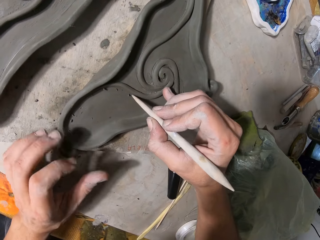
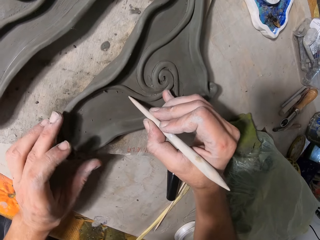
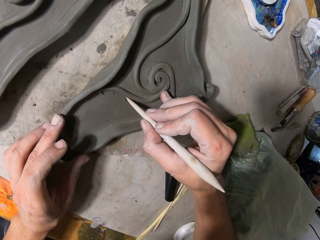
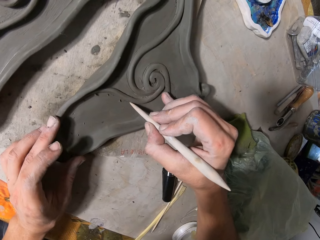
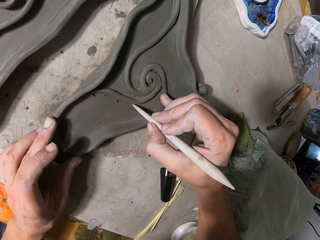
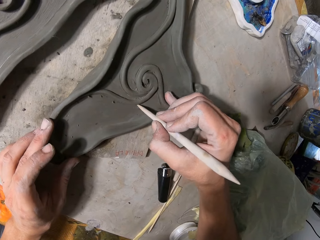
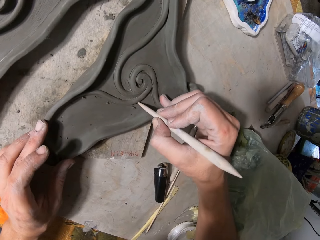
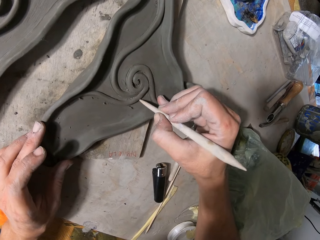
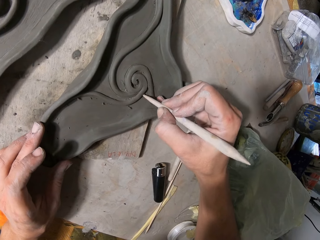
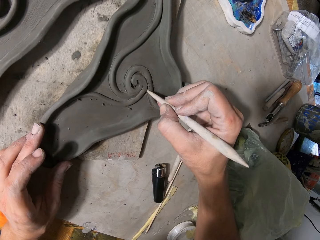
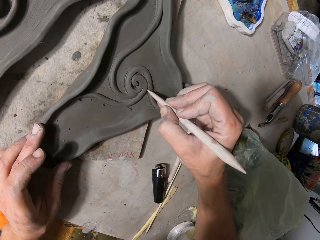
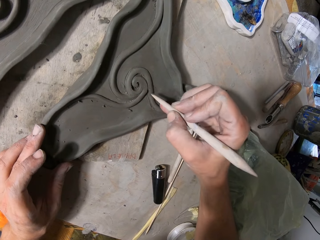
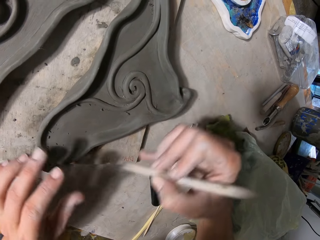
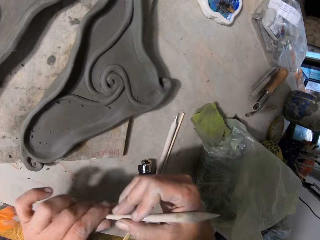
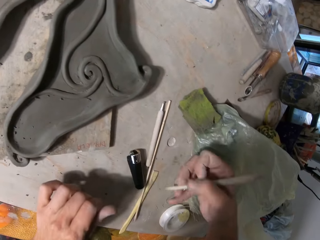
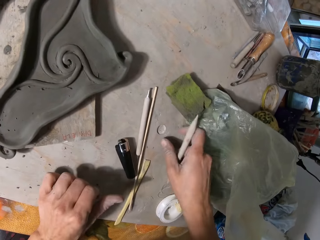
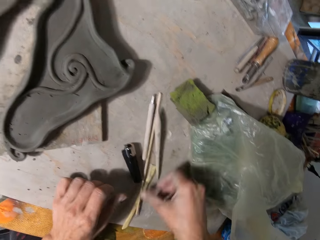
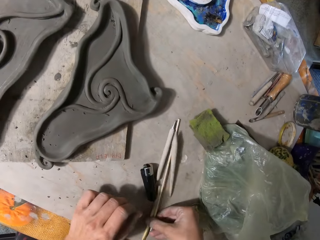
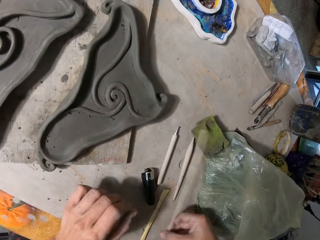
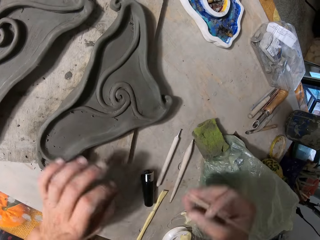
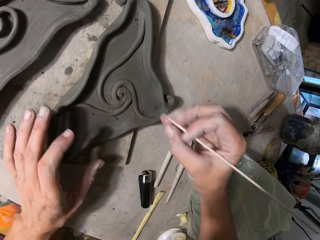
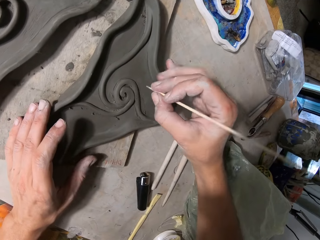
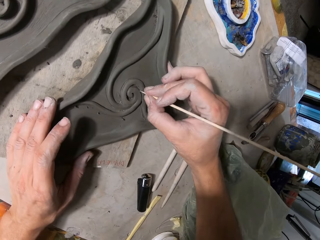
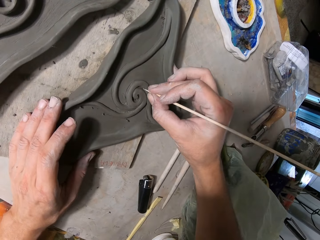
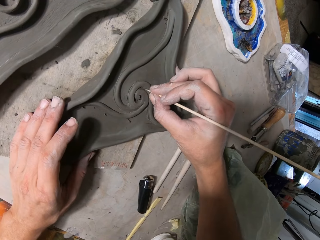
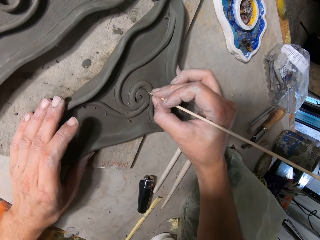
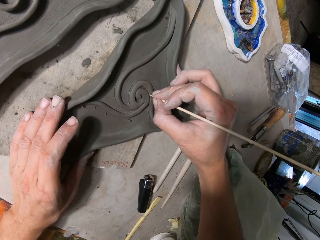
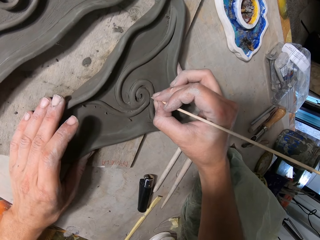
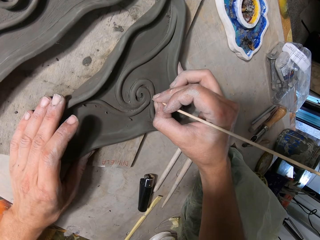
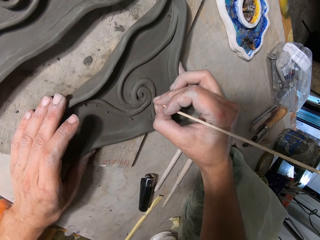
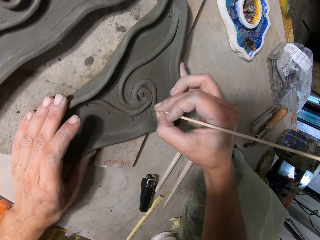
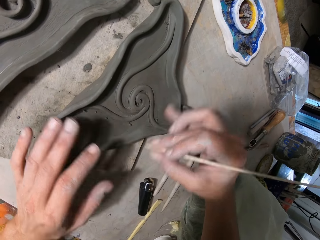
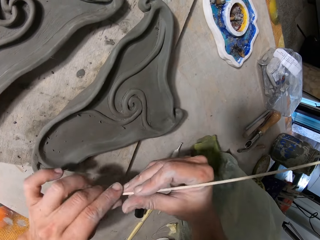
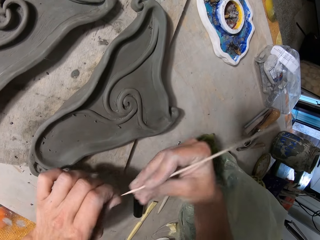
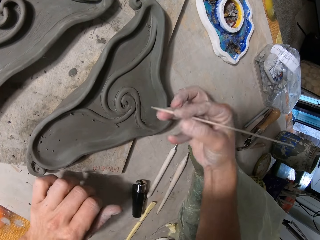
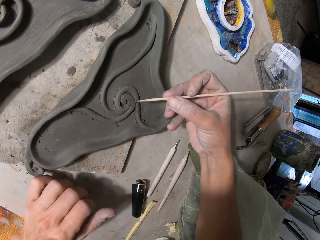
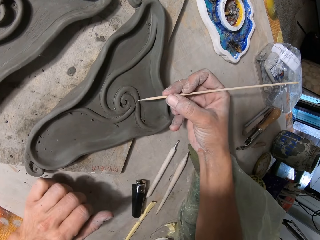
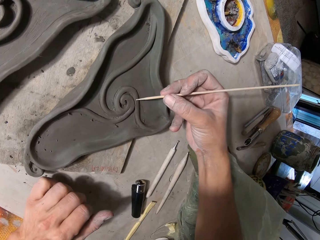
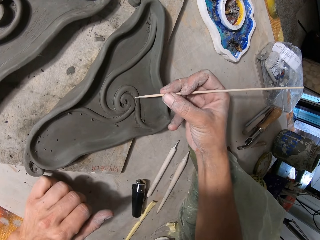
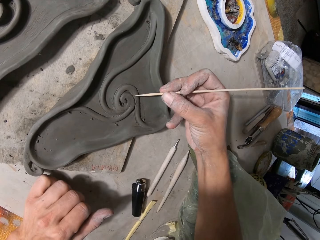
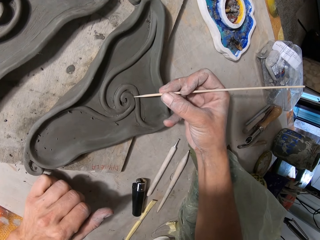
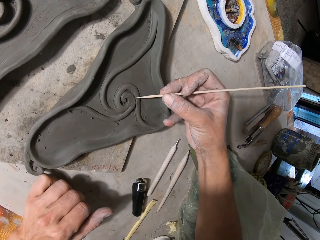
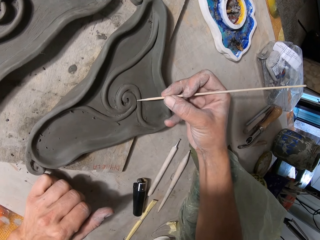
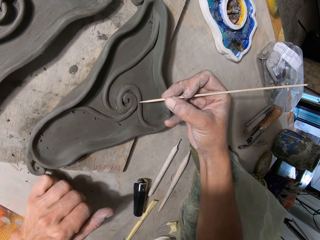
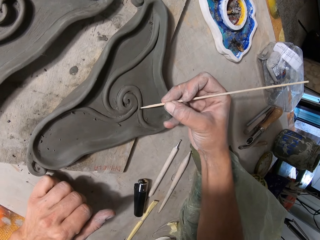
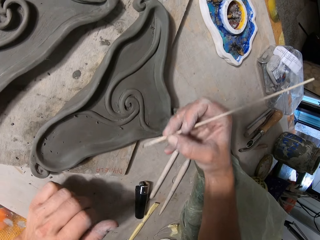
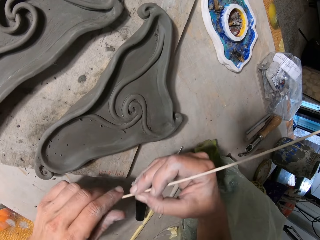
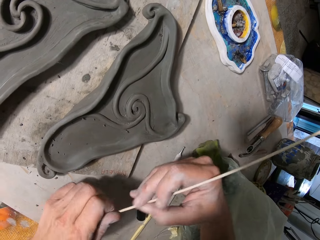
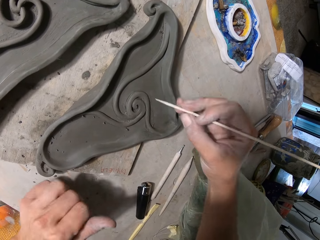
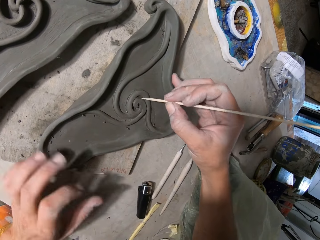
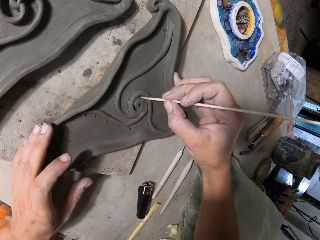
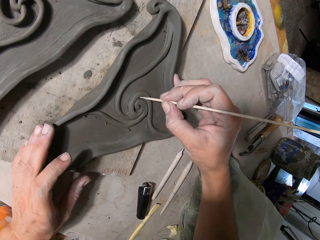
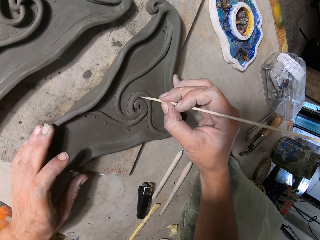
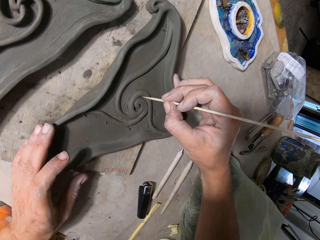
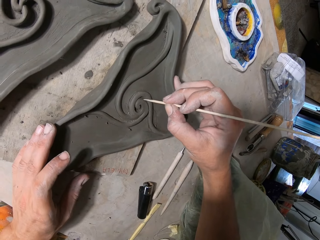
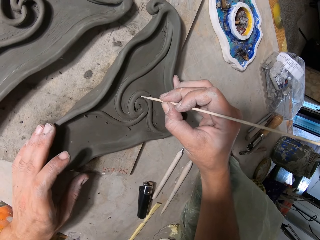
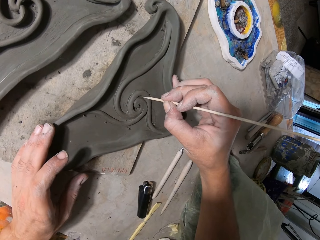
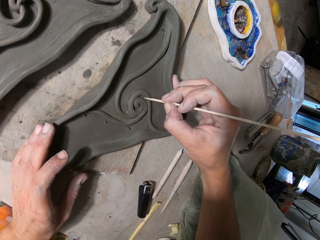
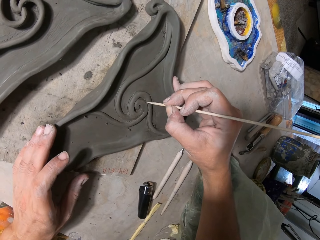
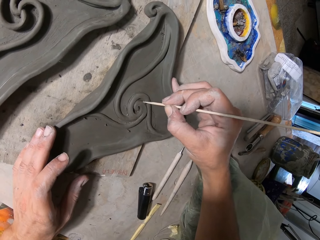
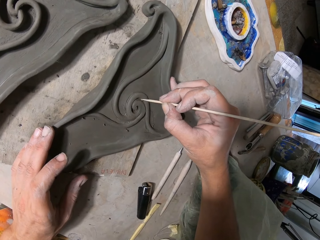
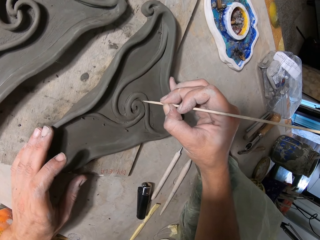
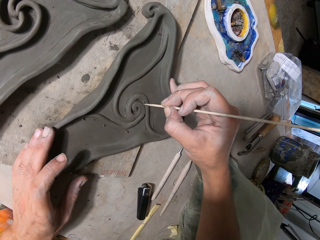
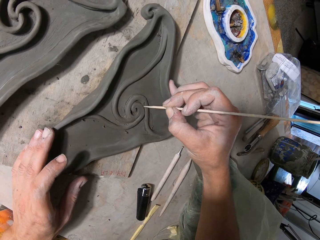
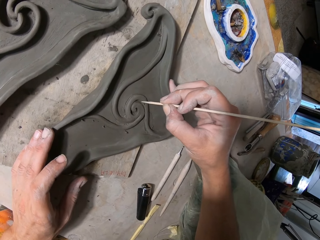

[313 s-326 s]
The camera wearer wipes the Sgraffito tool. He draws on the pottery. He wipes the Sgraffito tool. He drops the wooden stick or Sgraffito tool on the table with his right hand. He picks up a wooden stick from the table with his right hand. He designs the clay mould or pottery on the table board with the wooden stick in his right hand. He cleans the tip of the wooden stick with his left hand. He draws on the pottery. He wipes the stick. He draws on the pottery.

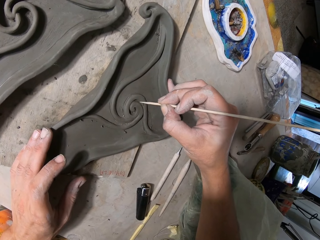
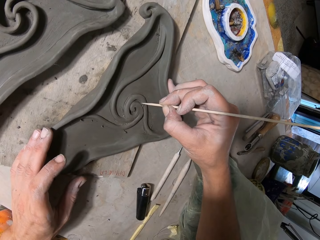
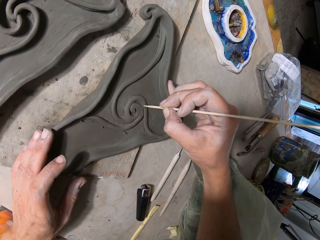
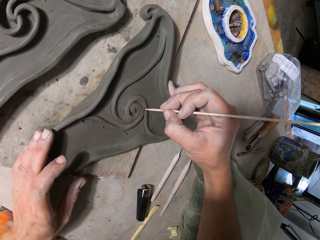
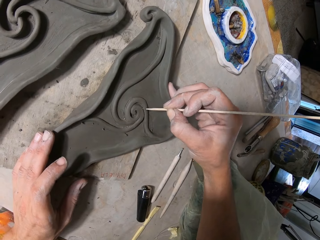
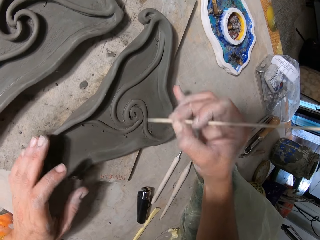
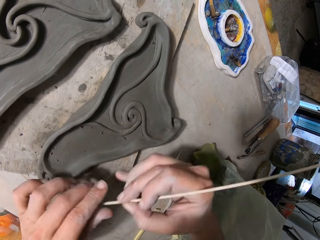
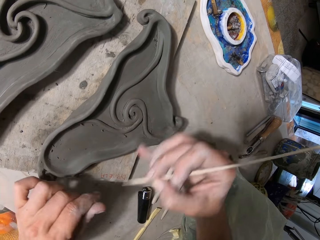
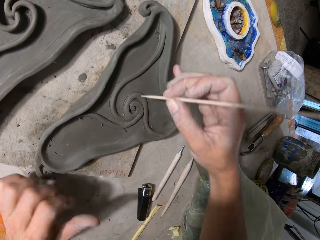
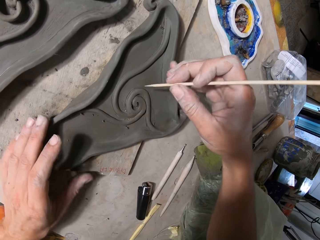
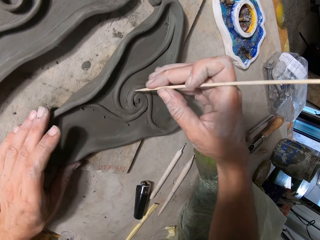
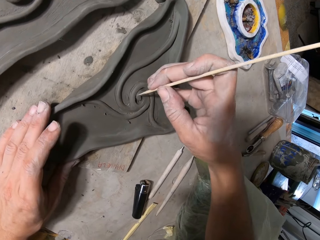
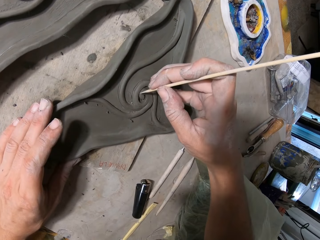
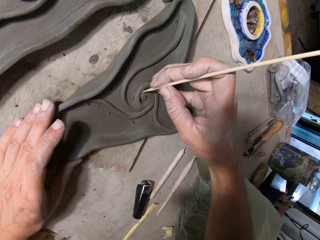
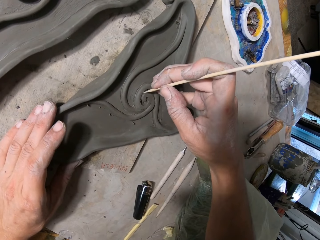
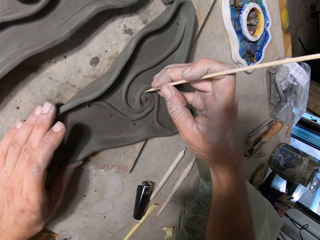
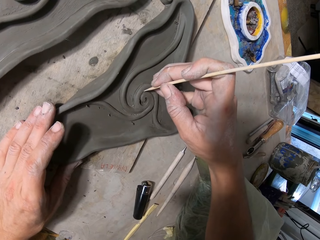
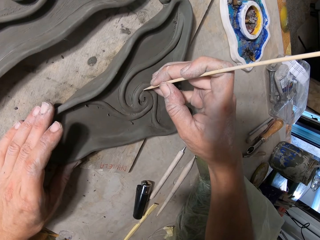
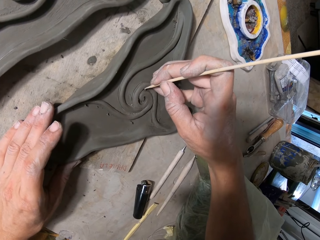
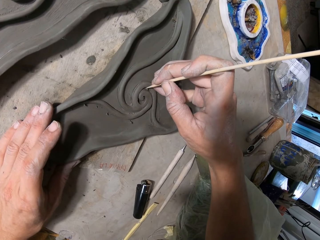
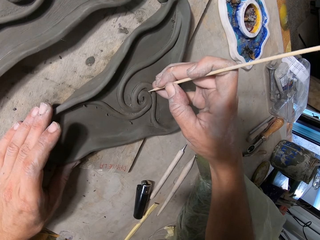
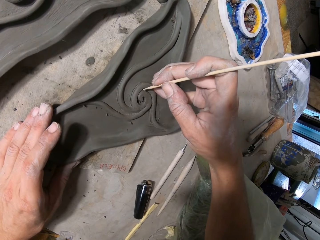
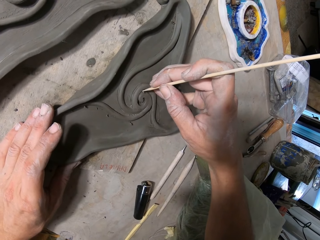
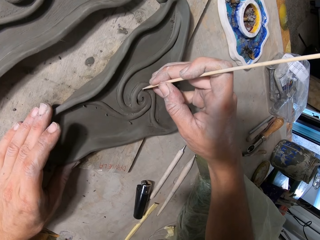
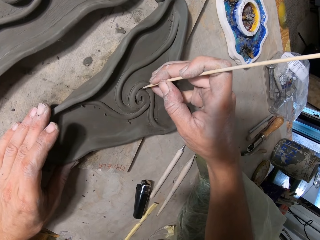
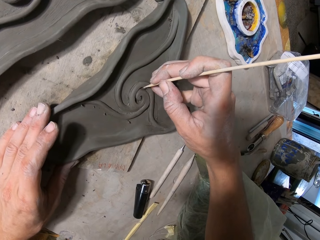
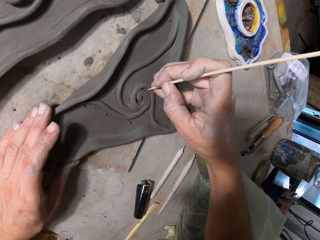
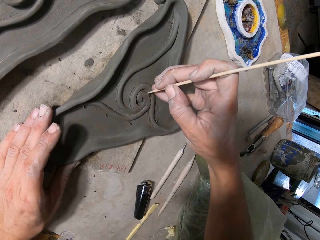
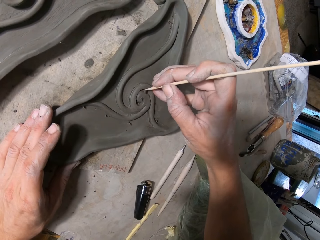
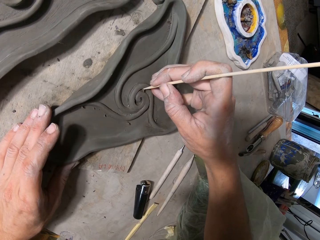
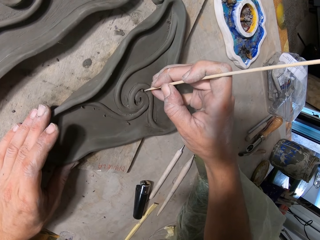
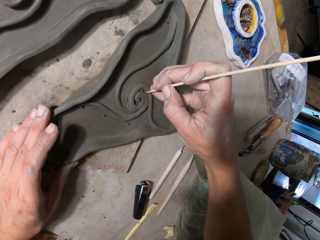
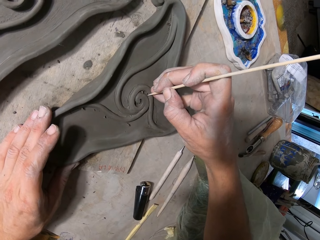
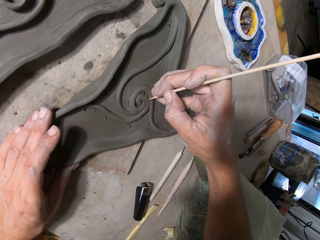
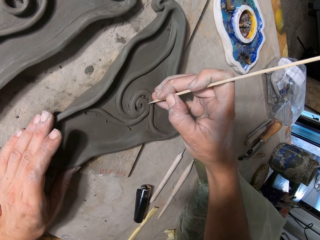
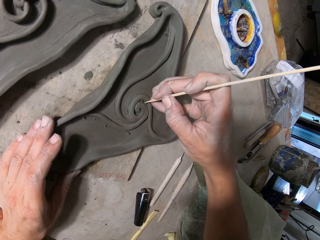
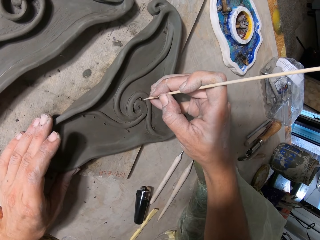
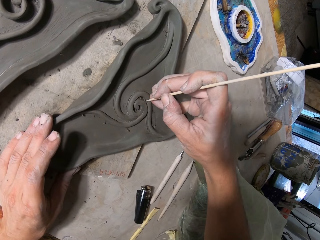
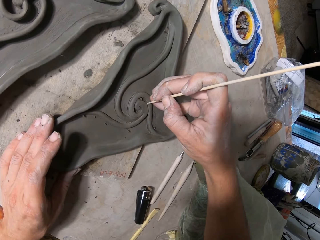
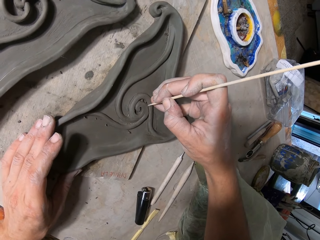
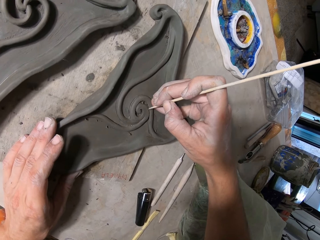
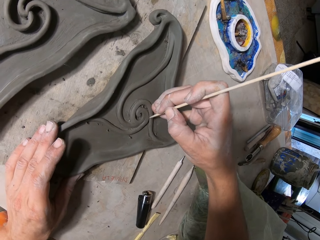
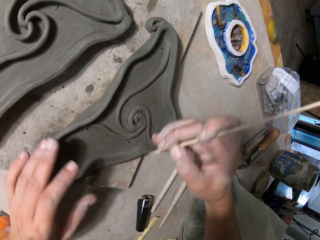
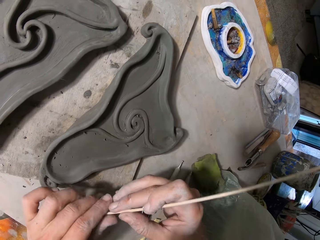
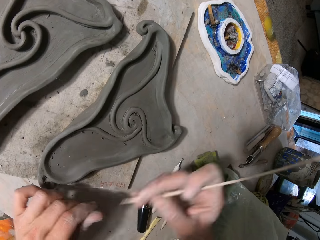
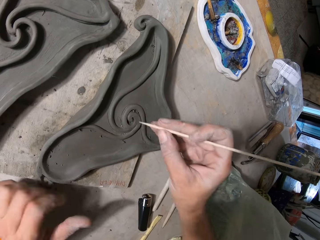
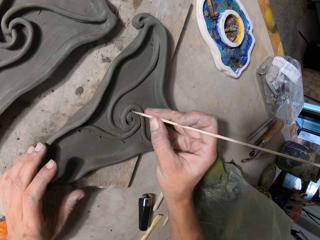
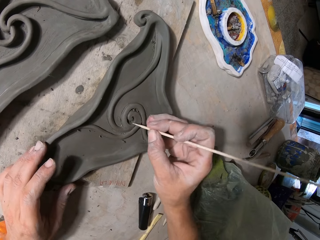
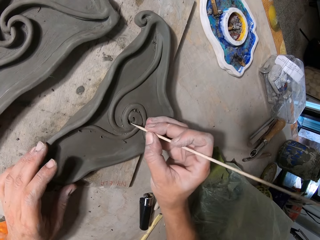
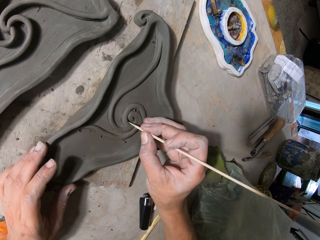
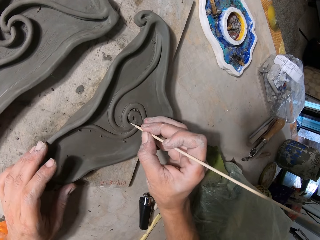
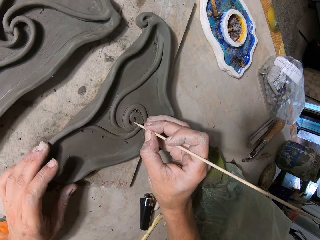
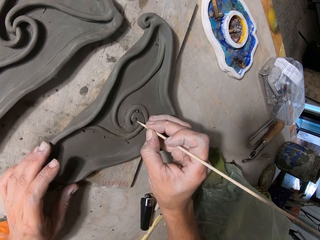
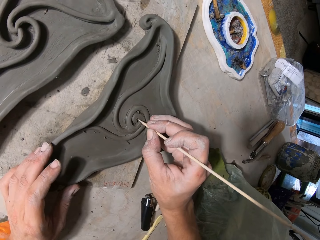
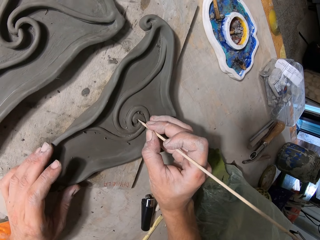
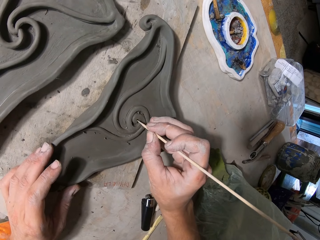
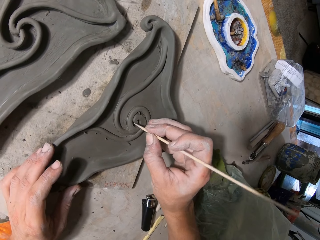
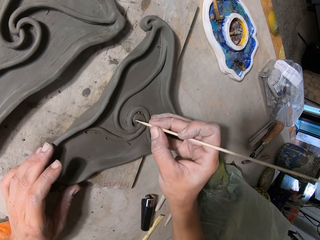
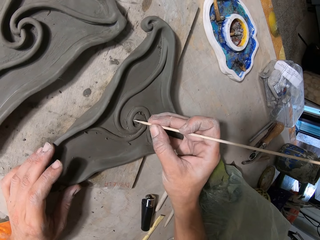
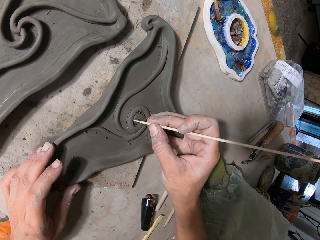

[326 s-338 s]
The camera wearer wipes the stick. They draw on the pottery. They wipe the stick. They draw on the pottery.
